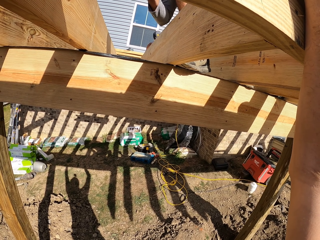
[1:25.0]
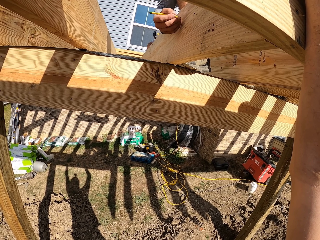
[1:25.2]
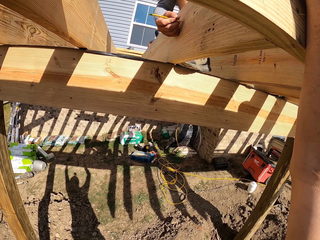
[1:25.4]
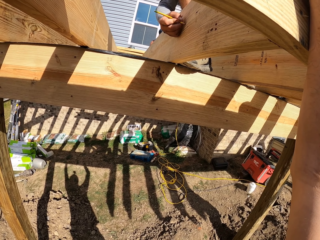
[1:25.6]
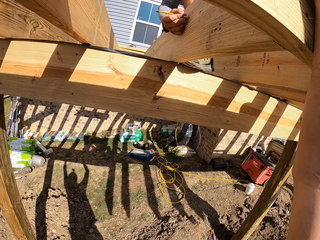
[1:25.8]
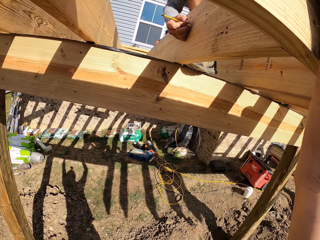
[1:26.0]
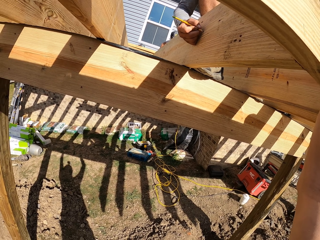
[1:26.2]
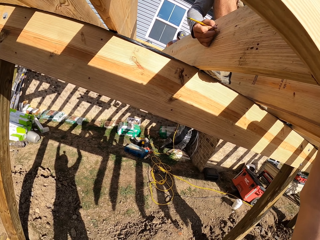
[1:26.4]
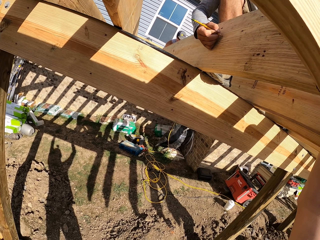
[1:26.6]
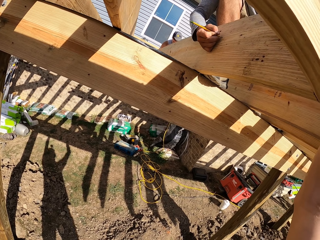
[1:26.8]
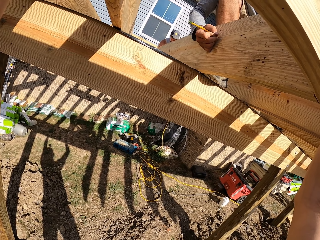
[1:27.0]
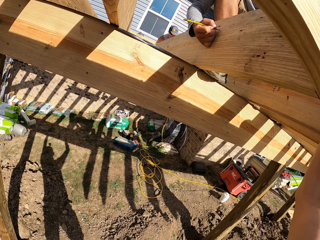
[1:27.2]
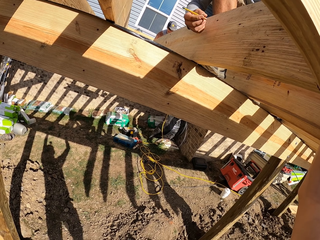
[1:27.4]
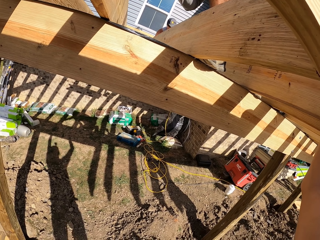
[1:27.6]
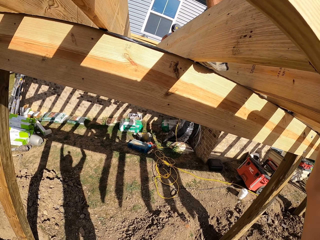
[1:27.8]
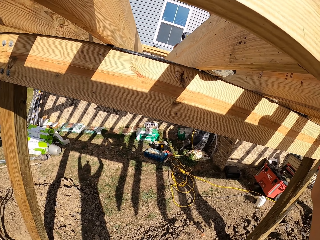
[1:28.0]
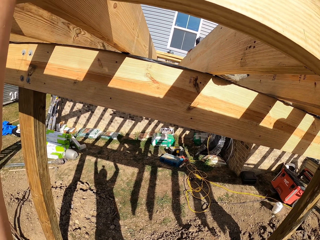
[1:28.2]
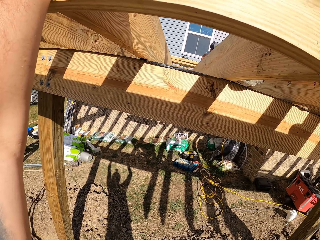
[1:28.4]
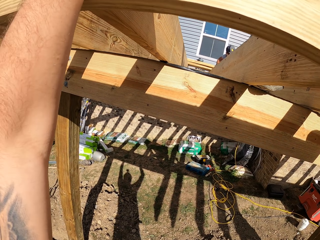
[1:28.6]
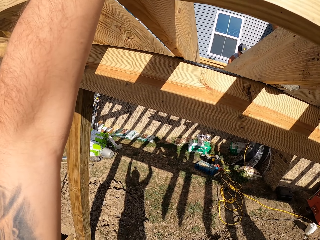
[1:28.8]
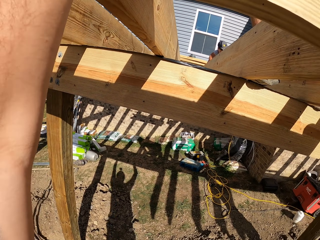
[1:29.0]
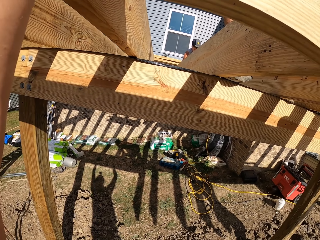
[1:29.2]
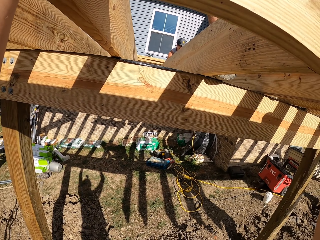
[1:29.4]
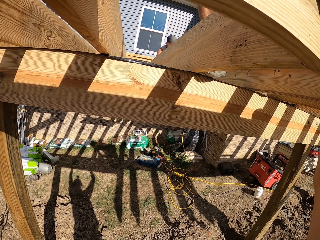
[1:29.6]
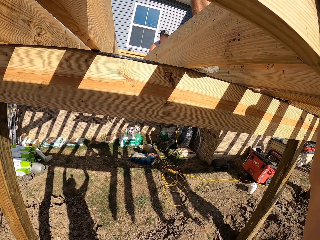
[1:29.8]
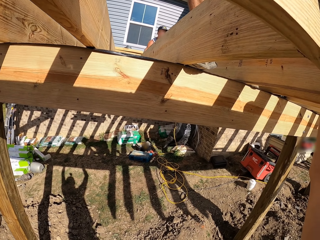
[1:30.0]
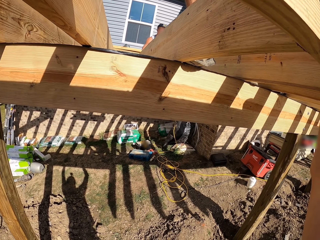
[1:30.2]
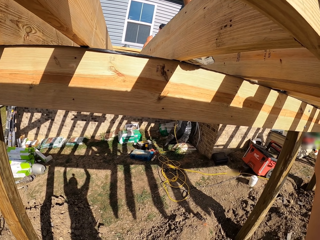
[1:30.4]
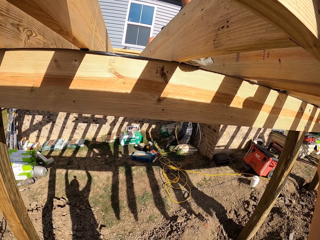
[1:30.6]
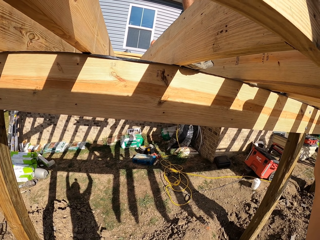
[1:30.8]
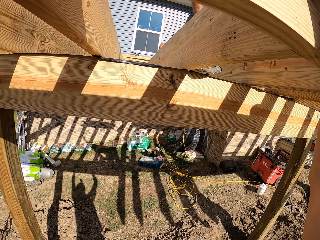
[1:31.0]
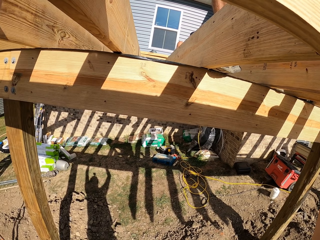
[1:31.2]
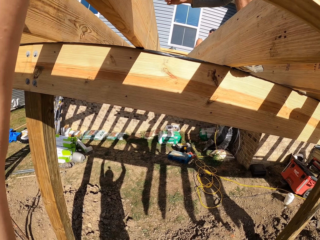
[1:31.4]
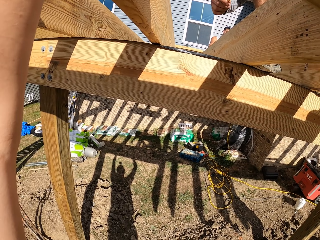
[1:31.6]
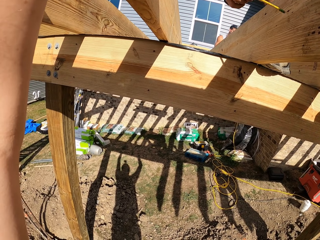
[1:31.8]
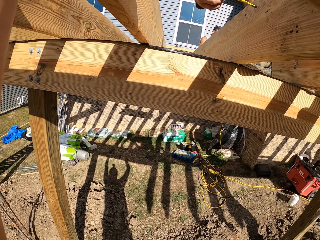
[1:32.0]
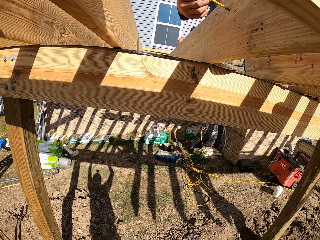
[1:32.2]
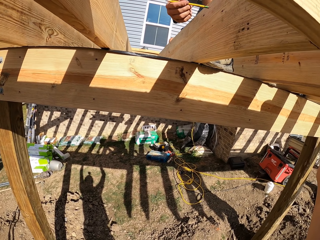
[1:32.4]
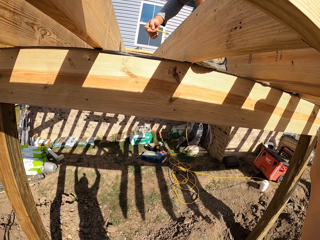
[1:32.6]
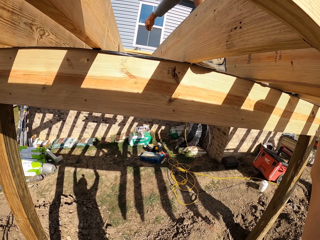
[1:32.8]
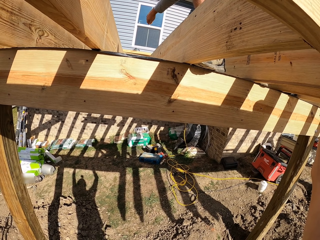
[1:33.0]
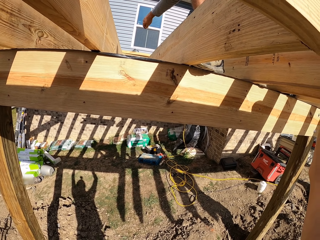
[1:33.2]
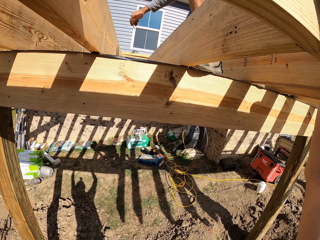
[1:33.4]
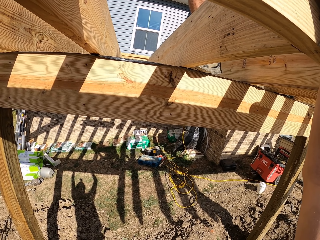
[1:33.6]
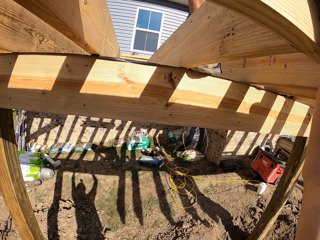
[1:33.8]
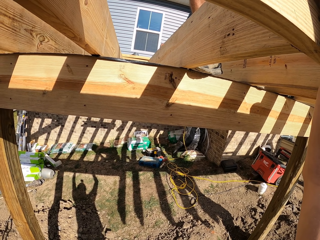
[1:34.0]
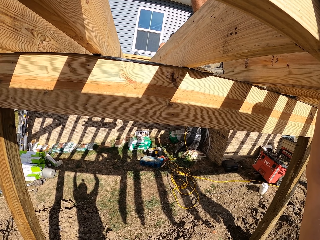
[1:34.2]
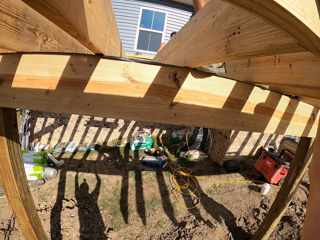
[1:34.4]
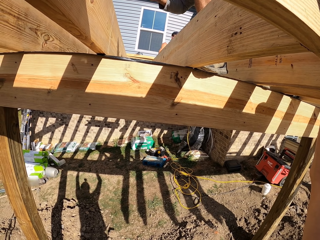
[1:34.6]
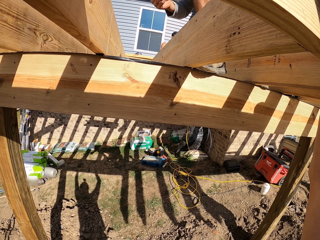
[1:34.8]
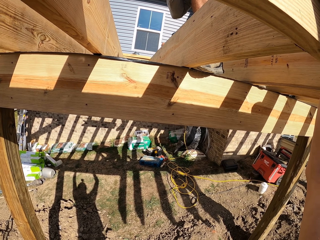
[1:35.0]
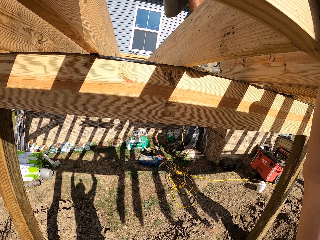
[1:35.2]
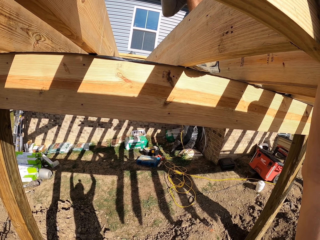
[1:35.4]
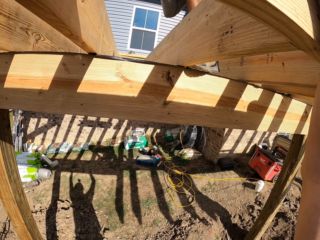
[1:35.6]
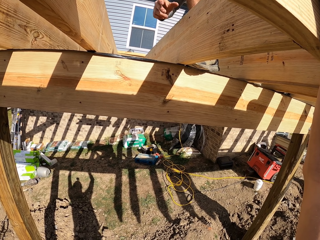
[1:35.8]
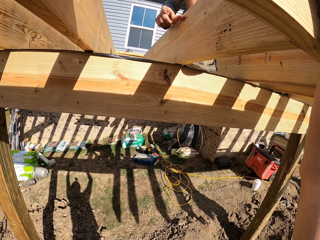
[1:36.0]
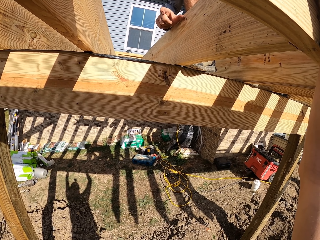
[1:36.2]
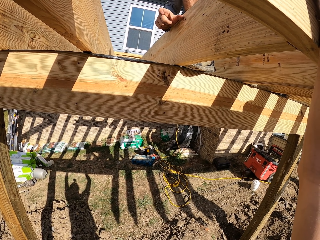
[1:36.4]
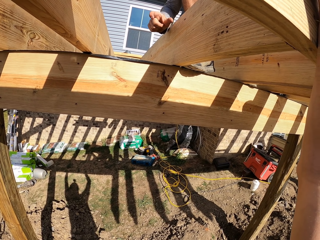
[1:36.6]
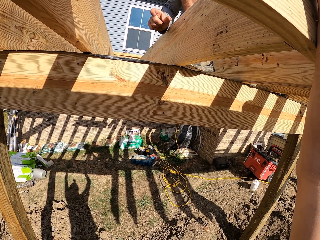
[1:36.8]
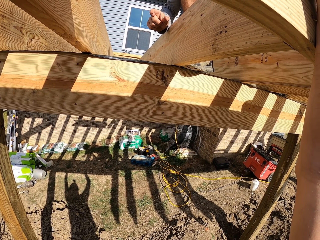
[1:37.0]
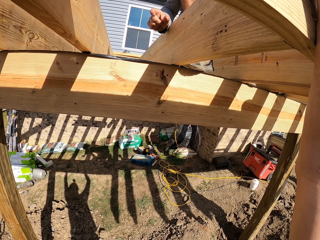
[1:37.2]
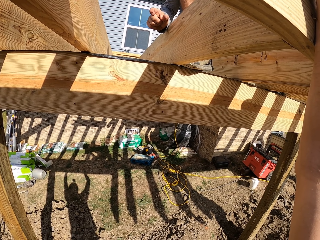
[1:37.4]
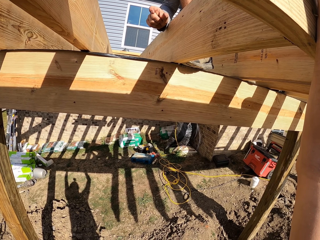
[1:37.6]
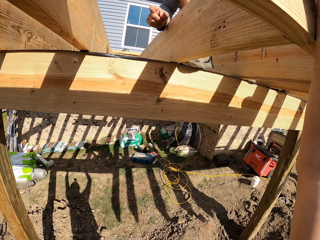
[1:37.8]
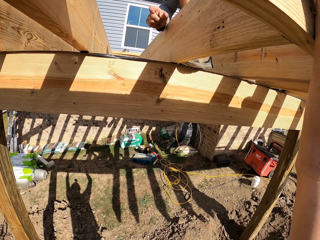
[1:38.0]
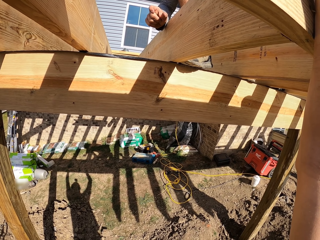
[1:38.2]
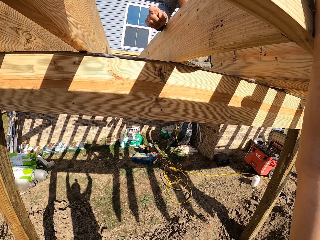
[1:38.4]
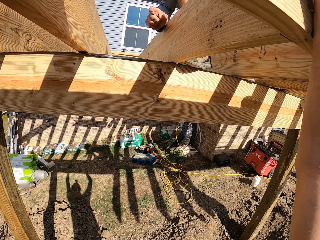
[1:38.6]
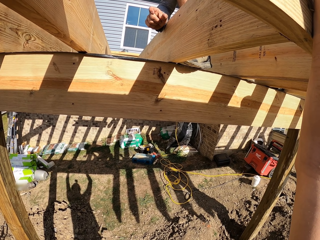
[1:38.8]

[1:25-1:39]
A person marks a wood with a pencil. The camera wearer turns around. The person holds a pen, raises a hand around and holds a piece of wood.

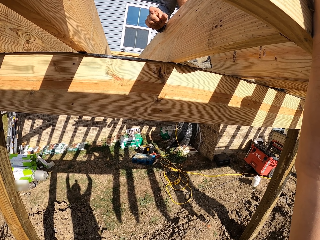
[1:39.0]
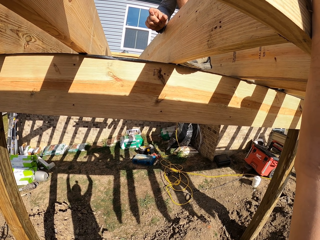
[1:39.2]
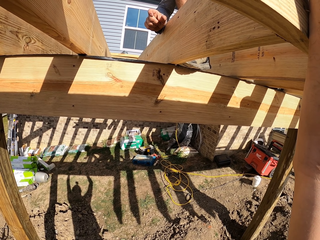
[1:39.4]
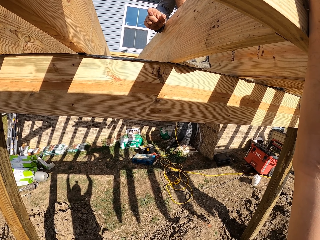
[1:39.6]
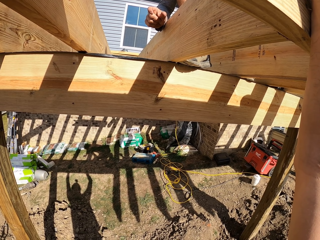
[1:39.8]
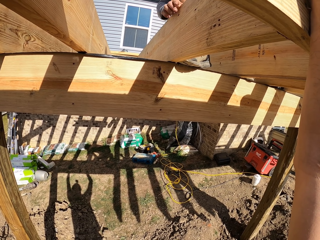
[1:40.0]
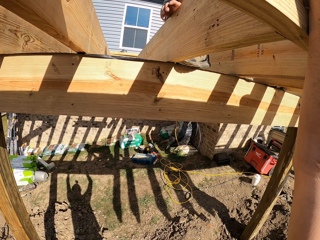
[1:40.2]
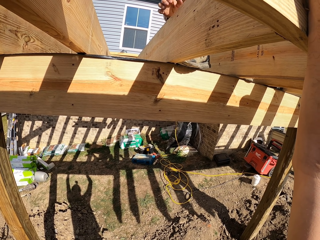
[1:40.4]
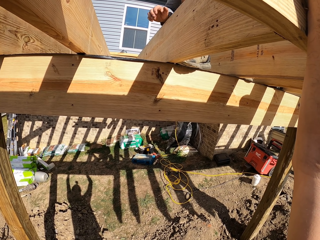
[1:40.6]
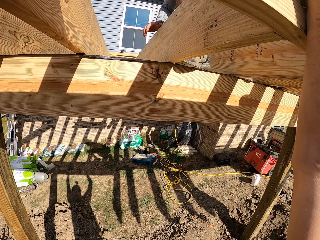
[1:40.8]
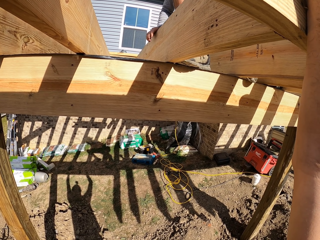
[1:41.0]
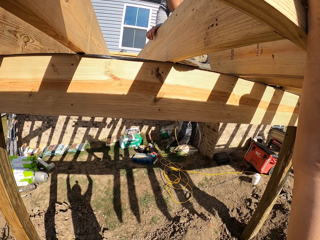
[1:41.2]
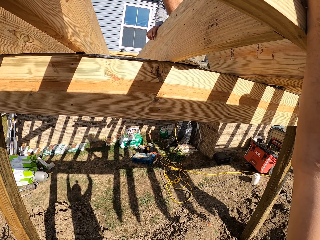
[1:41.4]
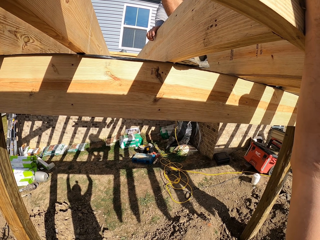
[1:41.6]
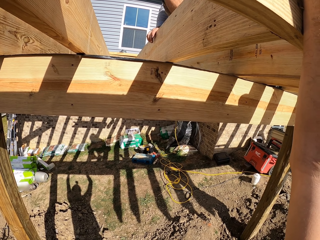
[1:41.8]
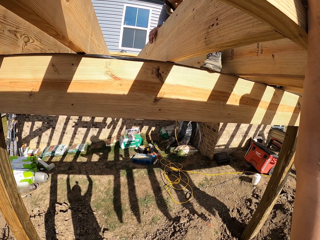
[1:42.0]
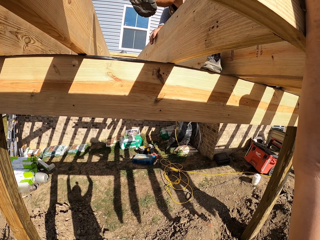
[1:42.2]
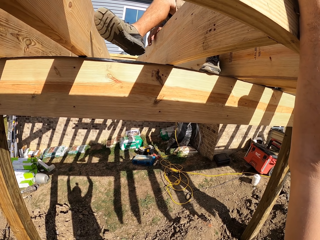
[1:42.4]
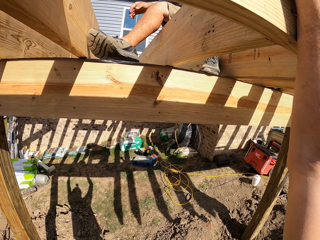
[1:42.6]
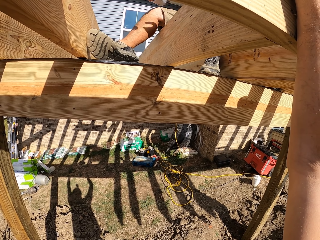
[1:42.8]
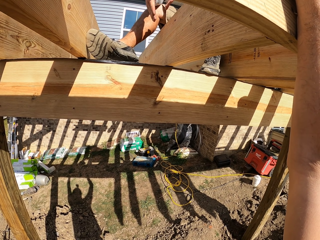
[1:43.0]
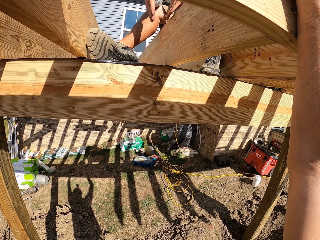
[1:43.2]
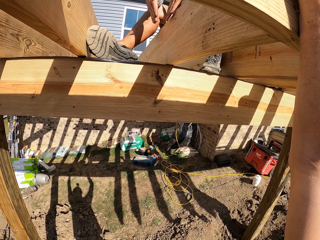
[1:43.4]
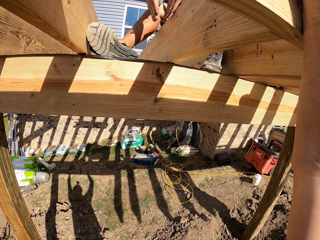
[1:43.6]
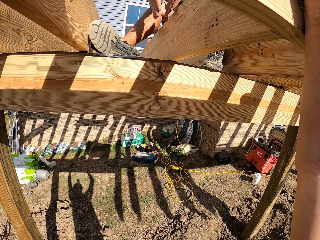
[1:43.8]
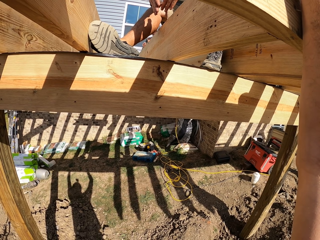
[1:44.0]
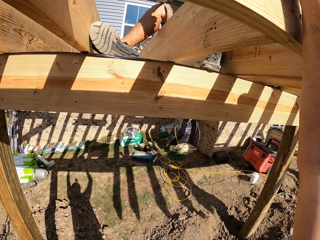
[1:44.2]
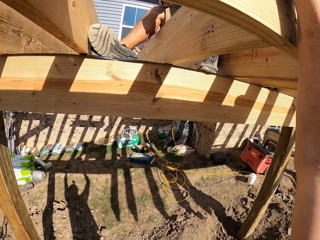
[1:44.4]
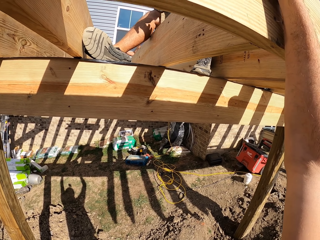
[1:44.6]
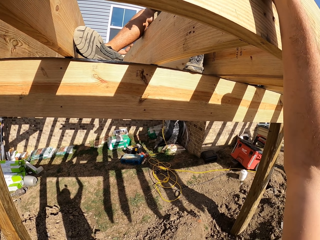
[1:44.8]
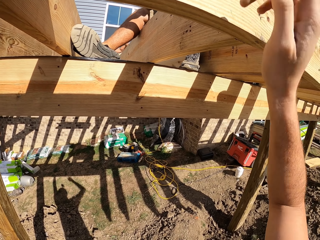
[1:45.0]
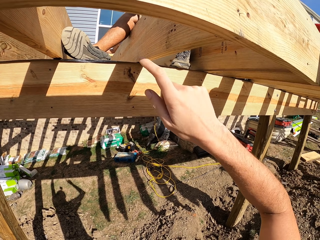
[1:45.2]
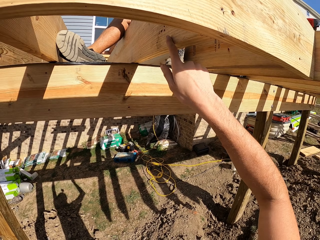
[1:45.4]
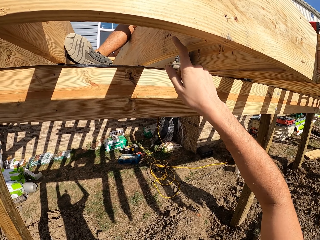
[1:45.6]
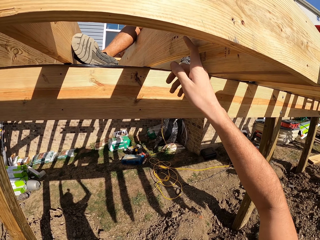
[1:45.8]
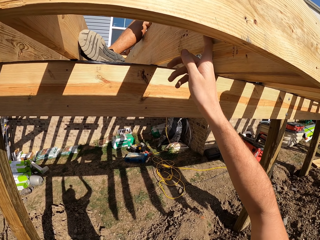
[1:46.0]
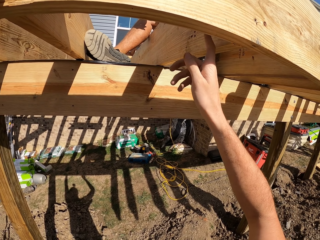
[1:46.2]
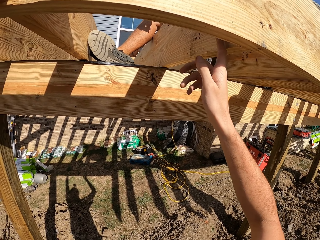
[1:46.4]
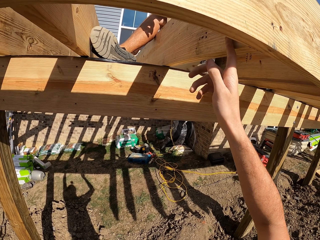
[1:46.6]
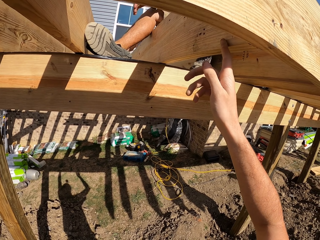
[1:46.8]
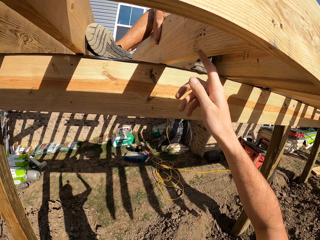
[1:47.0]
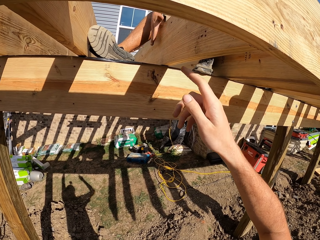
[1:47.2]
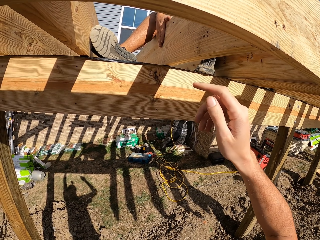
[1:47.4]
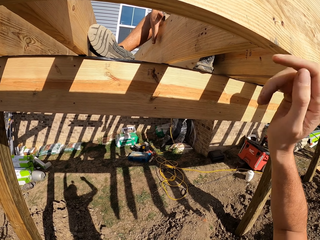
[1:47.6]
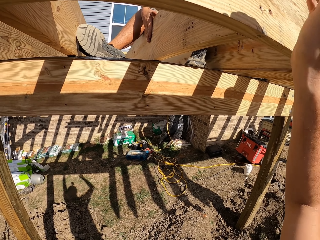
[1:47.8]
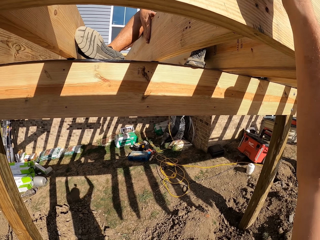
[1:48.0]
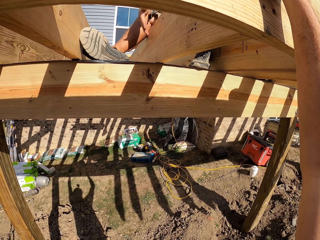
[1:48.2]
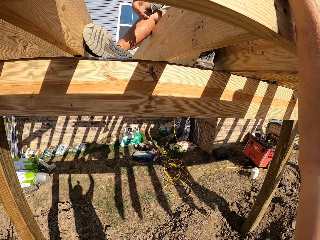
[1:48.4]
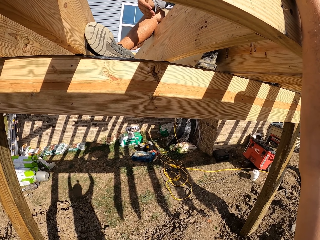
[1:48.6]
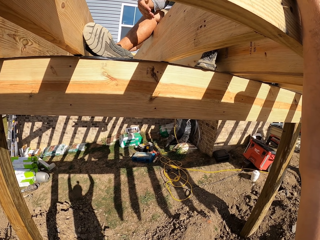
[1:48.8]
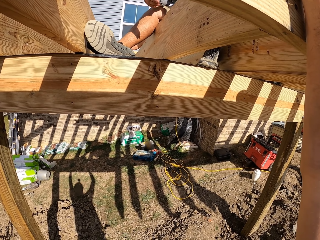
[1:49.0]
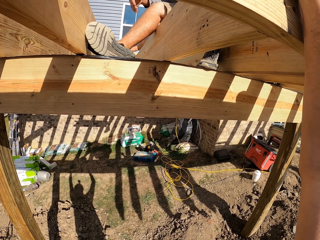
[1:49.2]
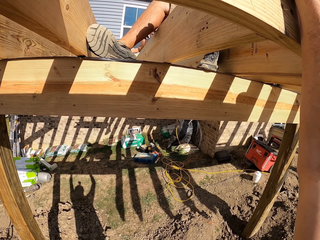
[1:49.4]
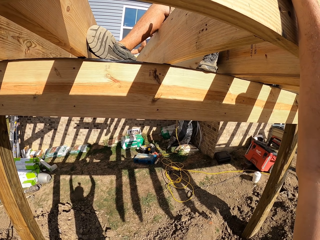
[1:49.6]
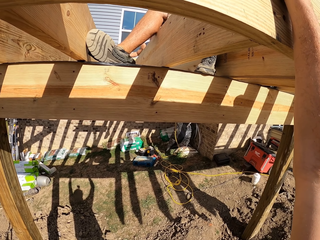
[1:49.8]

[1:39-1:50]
A man taps the wood with his hands. The camera wearer holds a piece of wood. They converse with the man. The man holds the piece of wood.
